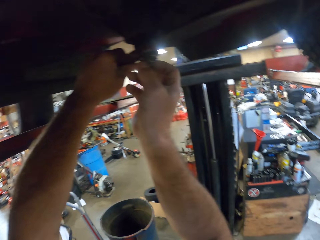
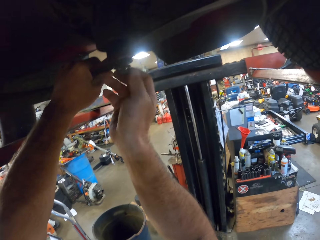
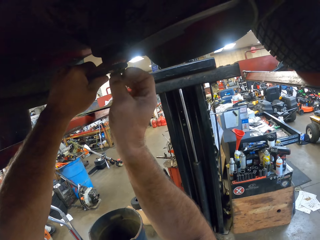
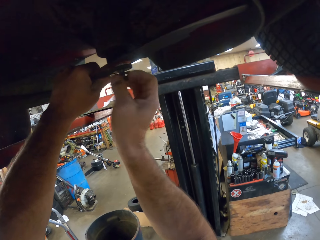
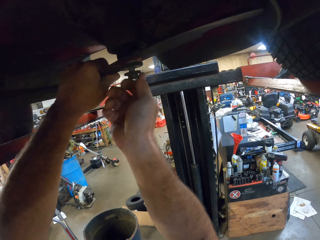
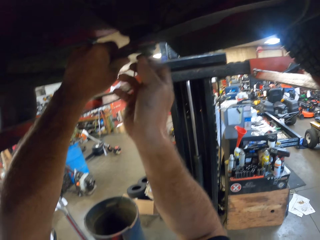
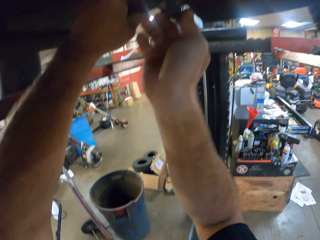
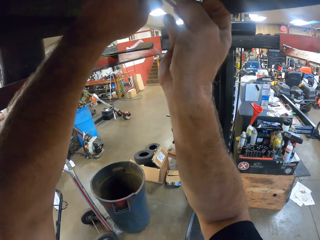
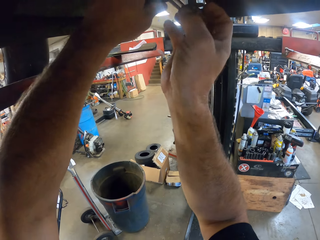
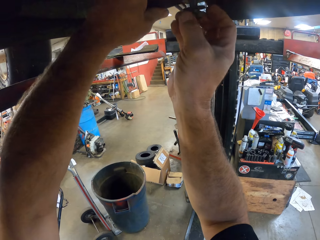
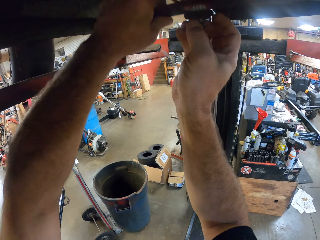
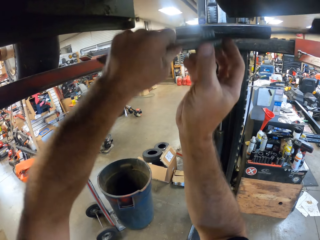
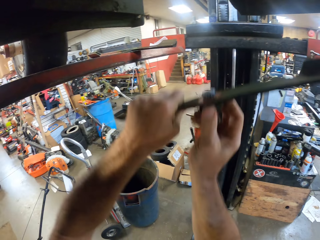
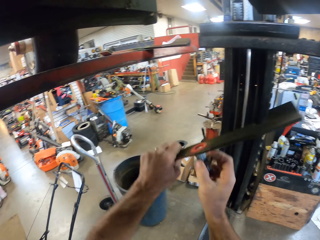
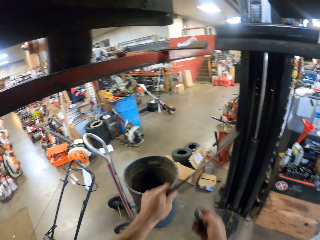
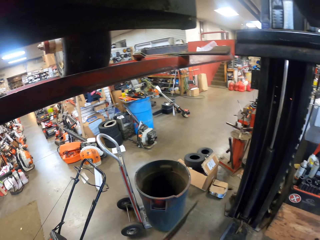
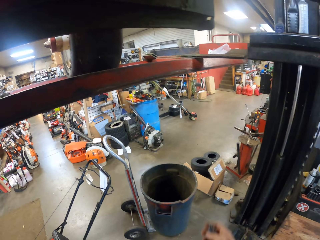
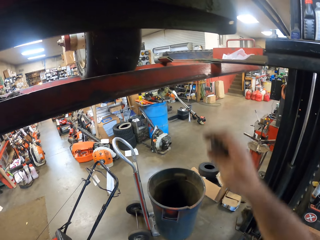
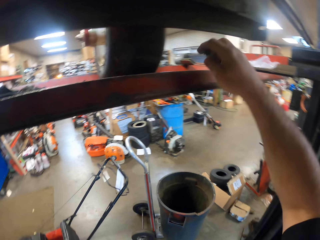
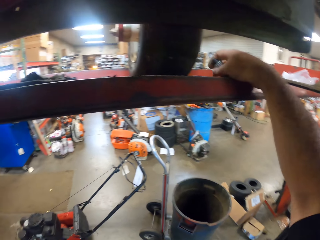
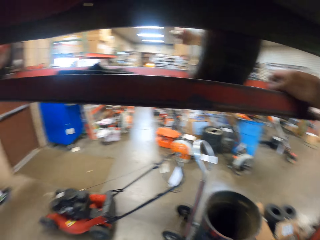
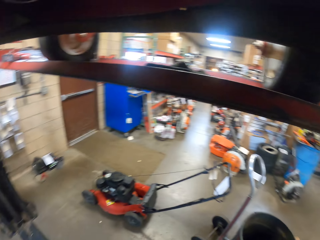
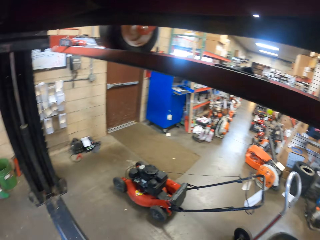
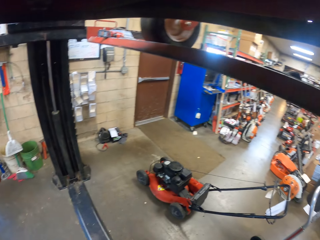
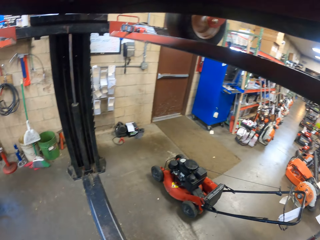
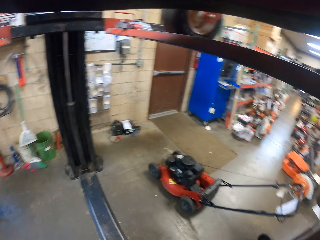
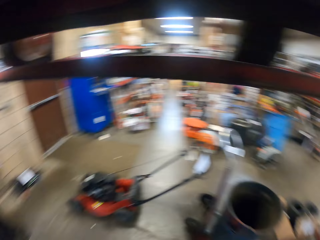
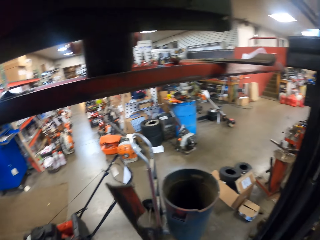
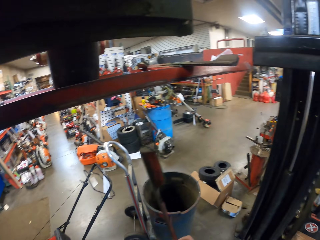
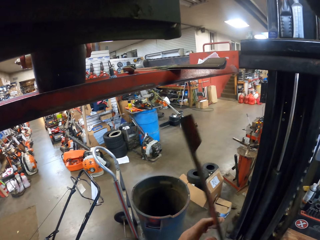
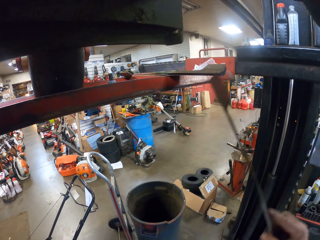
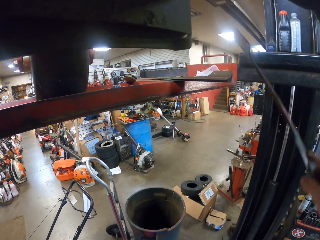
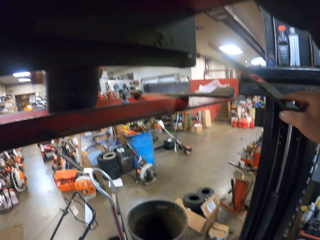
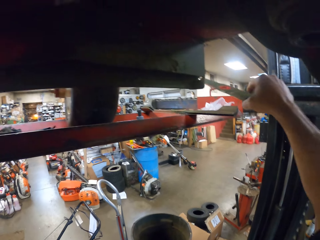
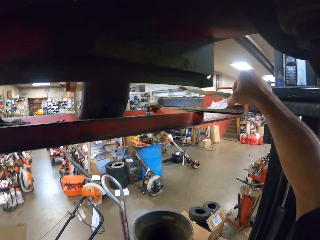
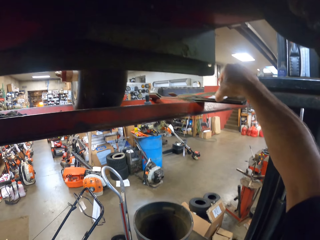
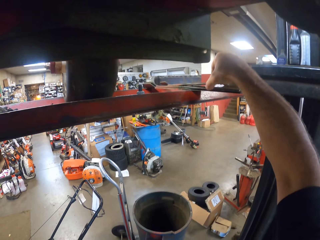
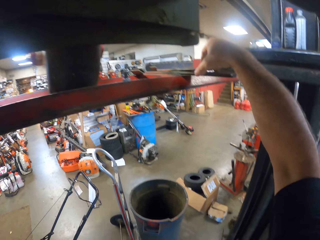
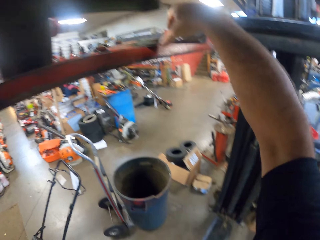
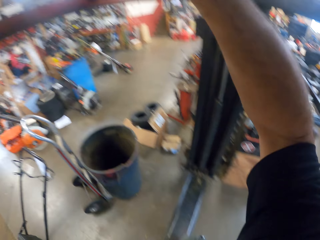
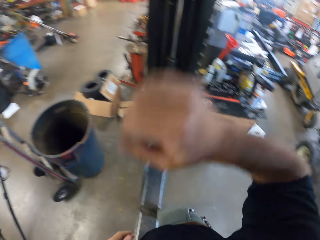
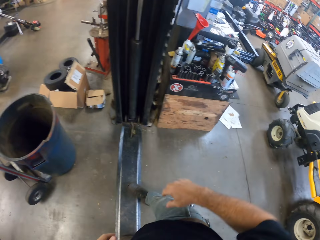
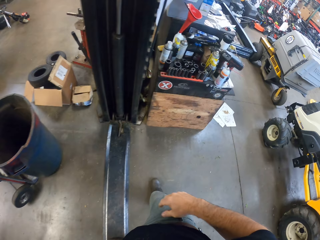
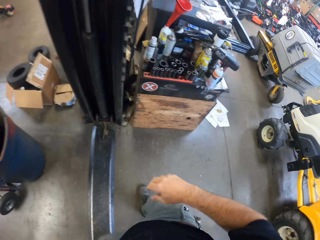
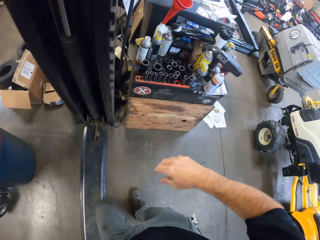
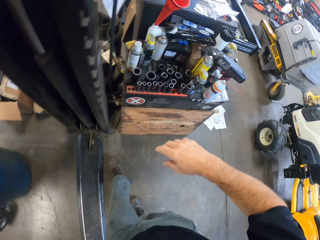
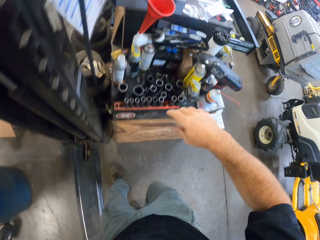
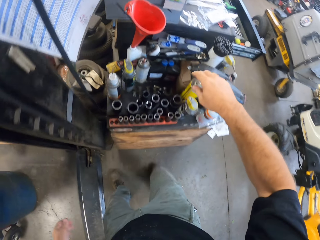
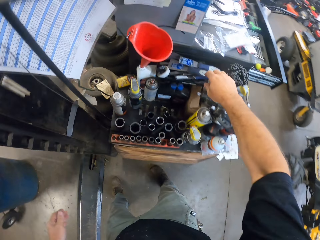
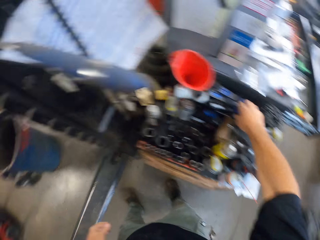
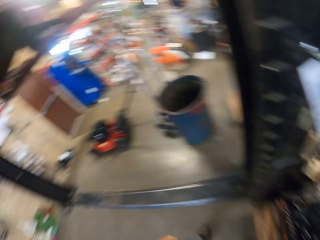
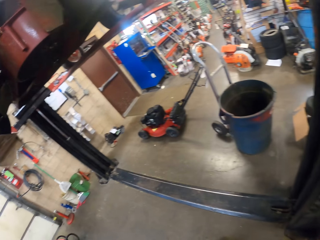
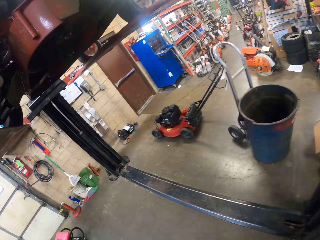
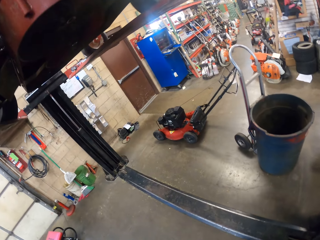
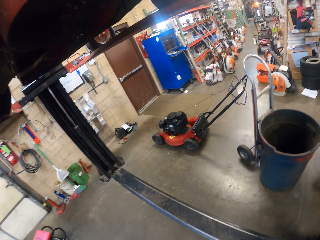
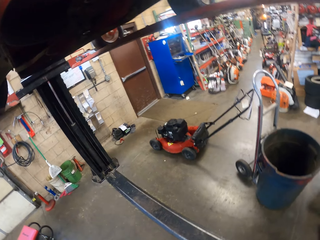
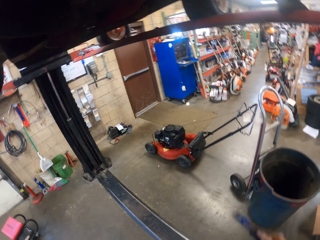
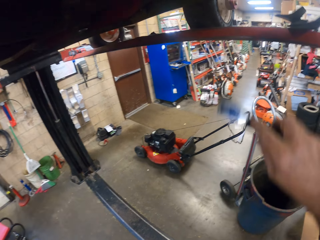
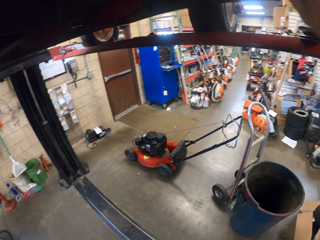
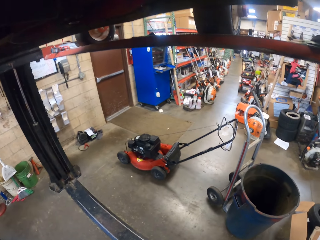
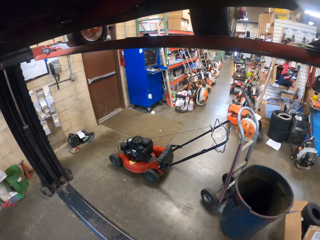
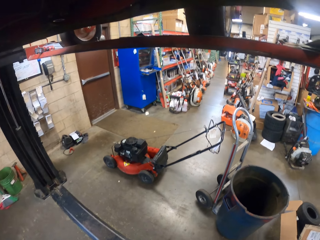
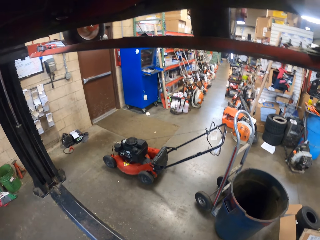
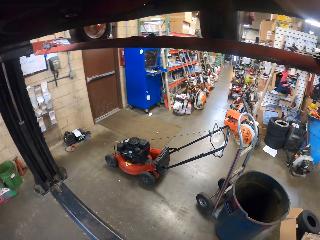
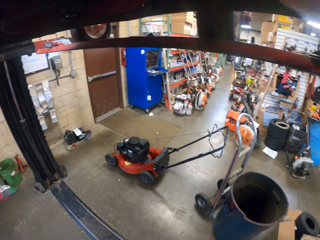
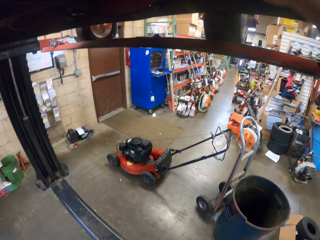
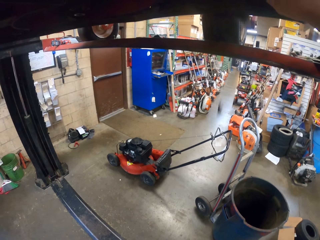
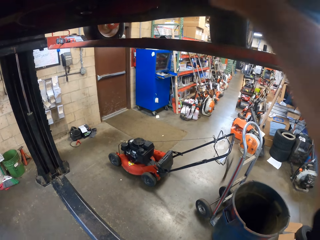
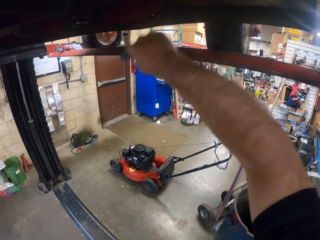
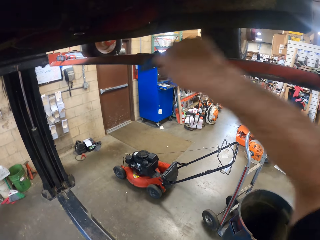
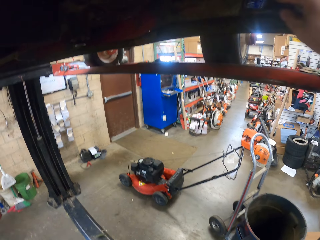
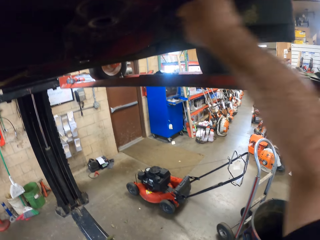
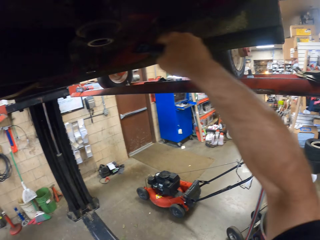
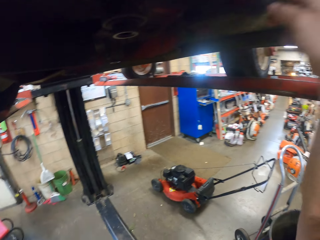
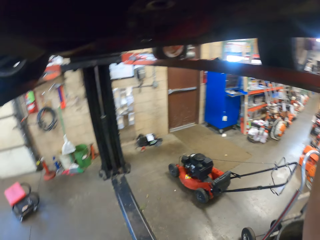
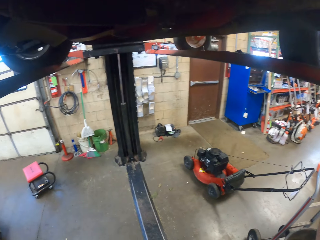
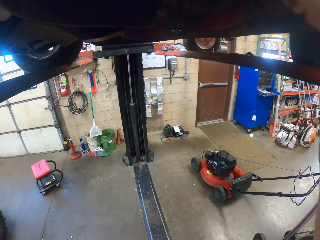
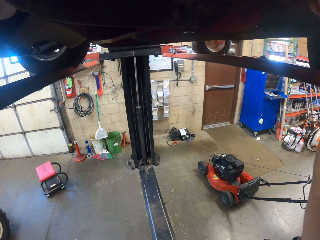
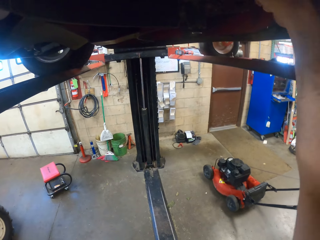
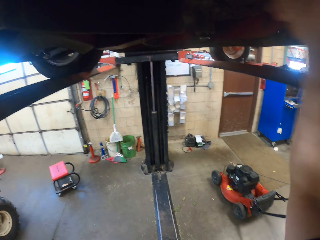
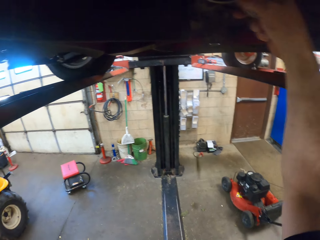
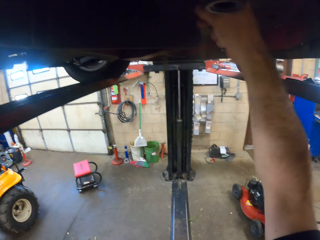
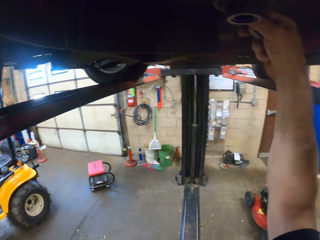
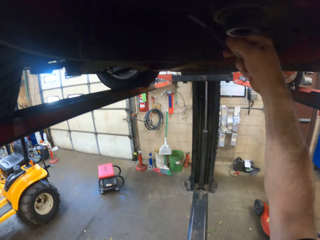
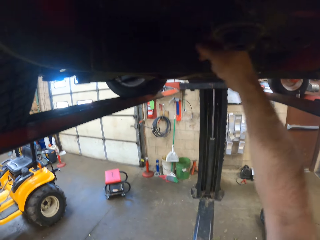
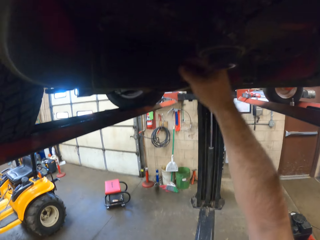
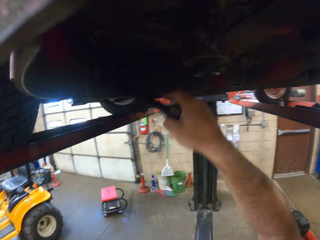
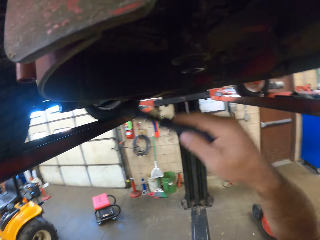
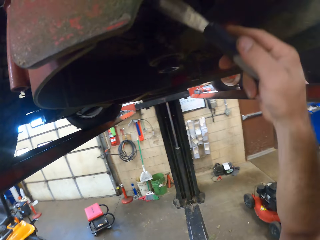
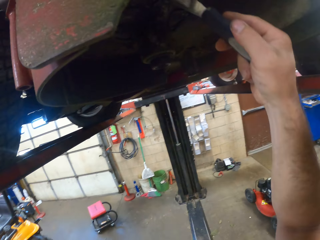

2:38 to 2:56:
The camera wearer removes a metal from the car. He pulls the screw off the metal. He places the bolt on the lift. He turns around. He places the metal plate on the lift. He walks around the workshop. He picks a scraper or skiving knife from a cupboard with his right hand. He scrapes the underside of the mower with the scraper. He removes dirt from the metal with the skiving knife.

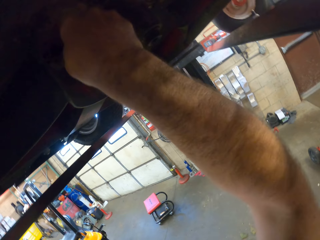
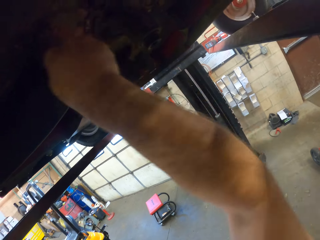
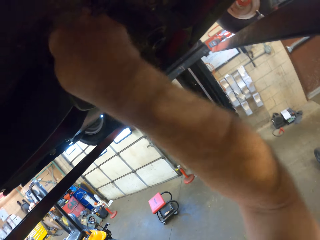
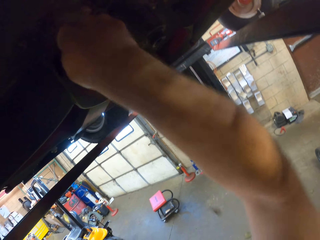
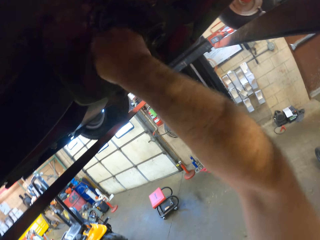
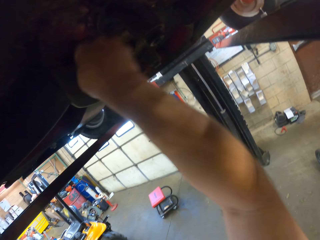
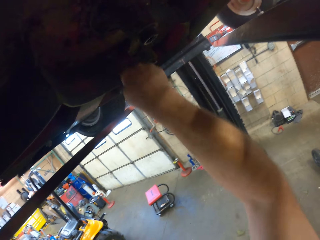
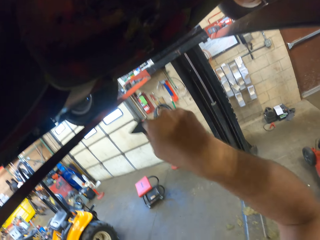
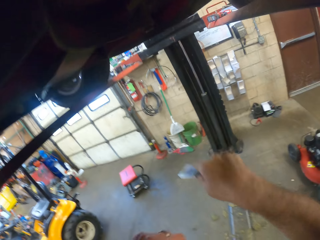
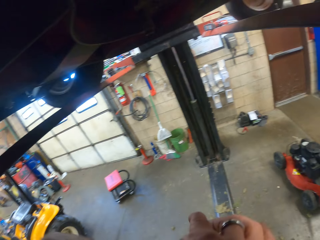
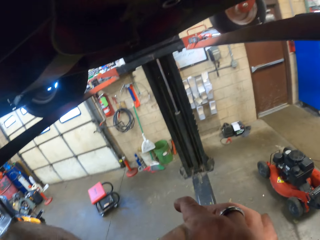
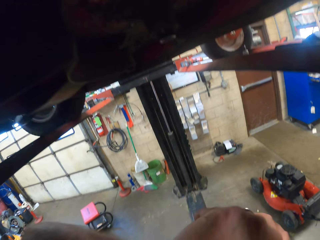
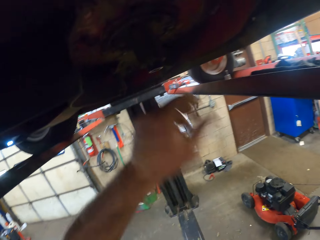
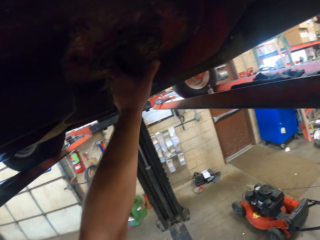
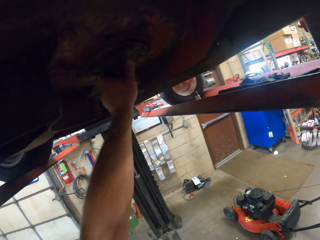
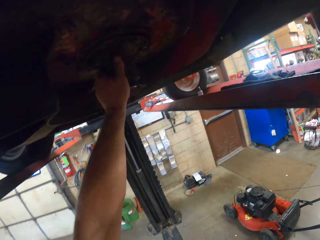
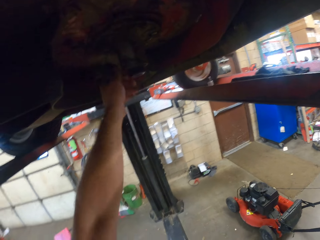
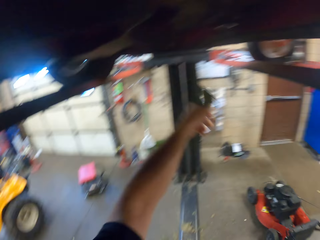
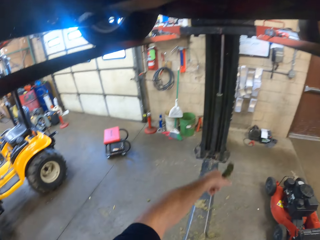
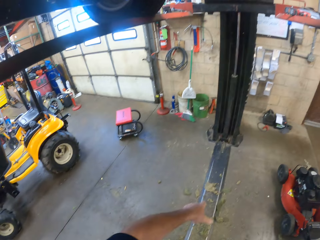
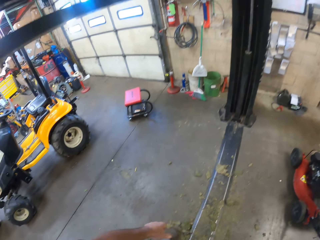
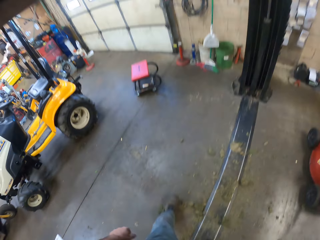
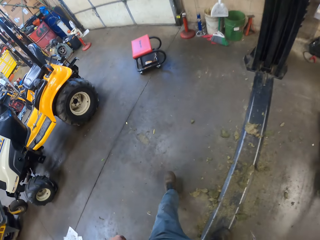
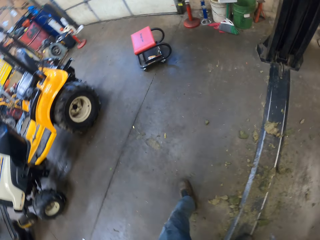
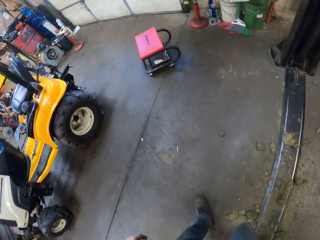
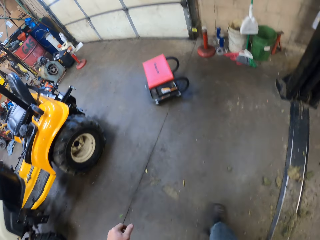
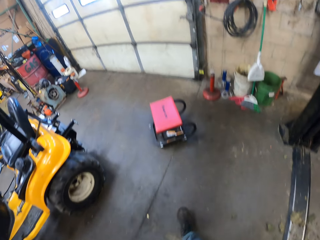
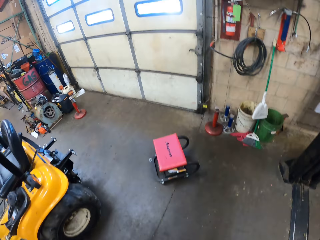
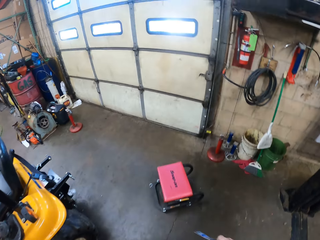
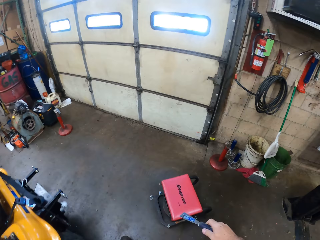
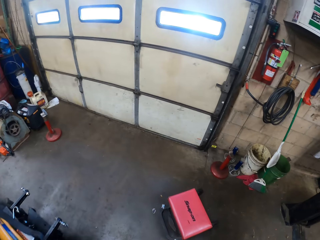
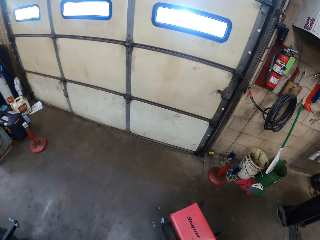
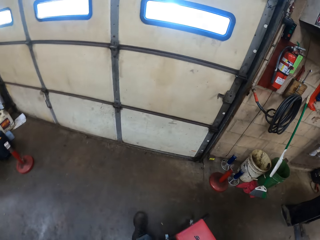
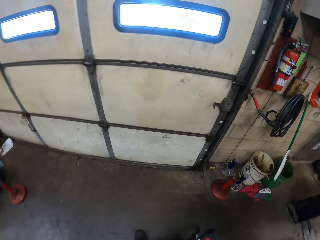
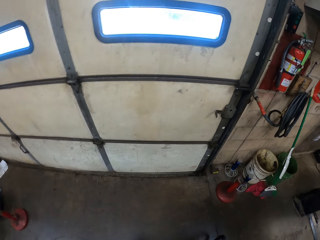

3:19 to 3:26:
The camera wearer pulls the skiving knife off the metal. He holds something. He removes some grass from the underside of the mower with his left hand. He pulls his hand off something. He walks around the workshop.
